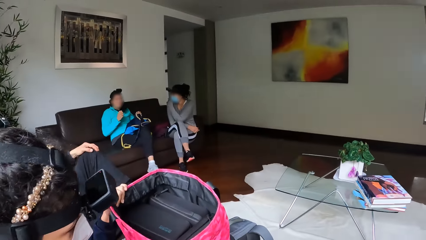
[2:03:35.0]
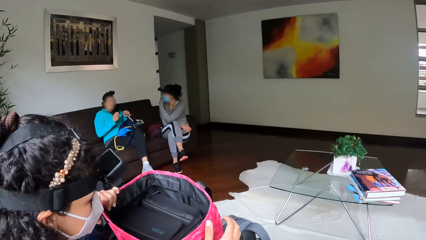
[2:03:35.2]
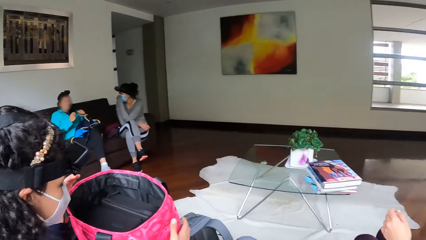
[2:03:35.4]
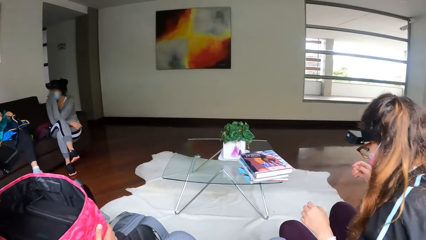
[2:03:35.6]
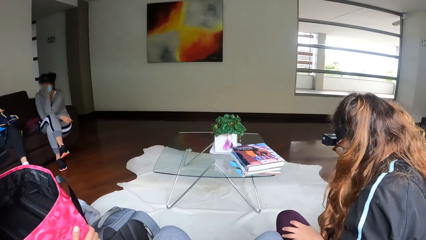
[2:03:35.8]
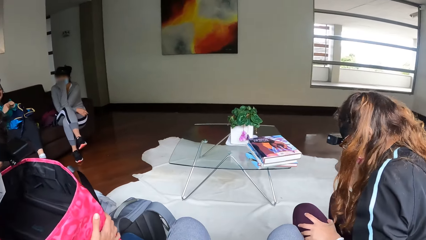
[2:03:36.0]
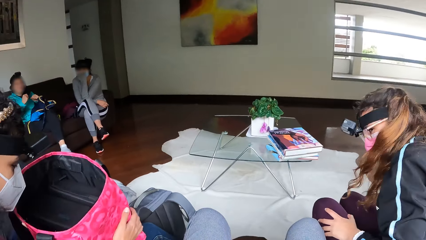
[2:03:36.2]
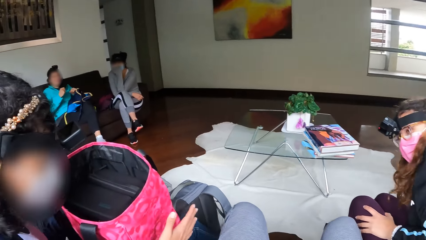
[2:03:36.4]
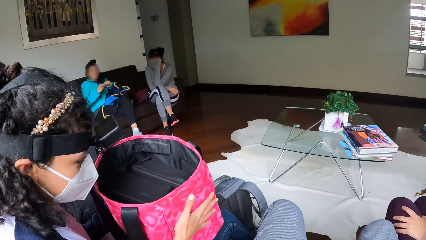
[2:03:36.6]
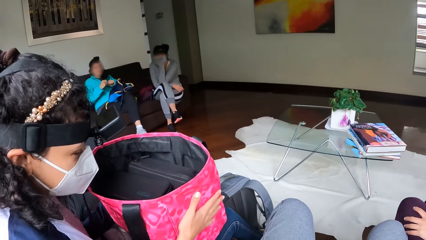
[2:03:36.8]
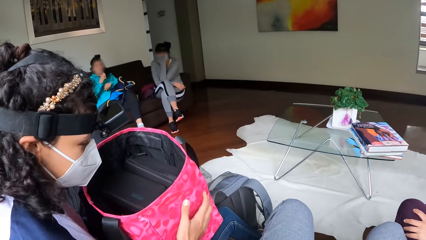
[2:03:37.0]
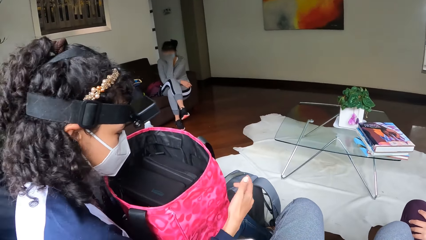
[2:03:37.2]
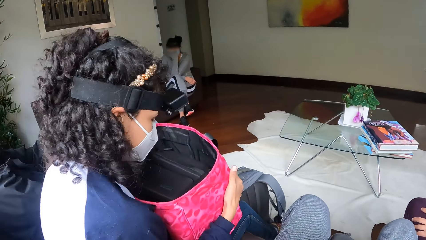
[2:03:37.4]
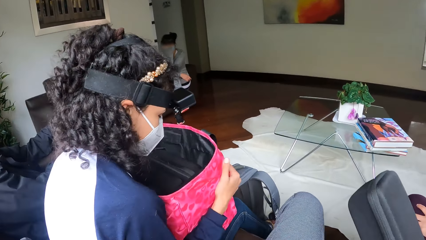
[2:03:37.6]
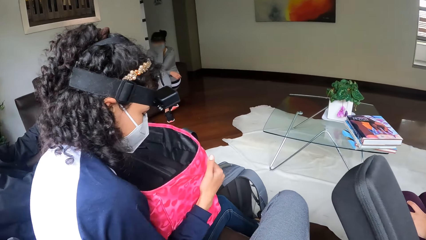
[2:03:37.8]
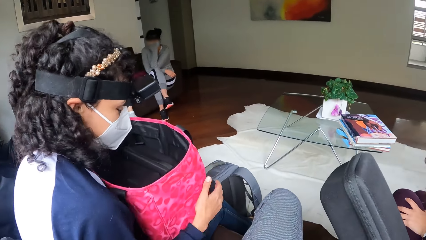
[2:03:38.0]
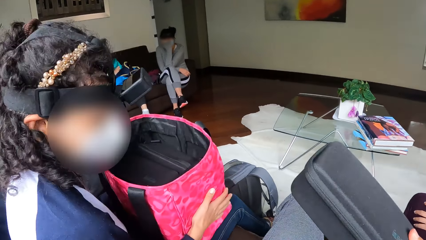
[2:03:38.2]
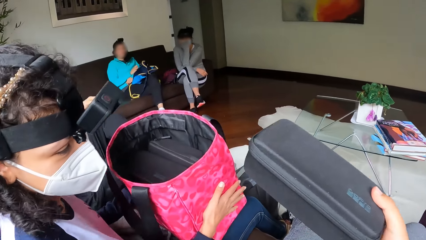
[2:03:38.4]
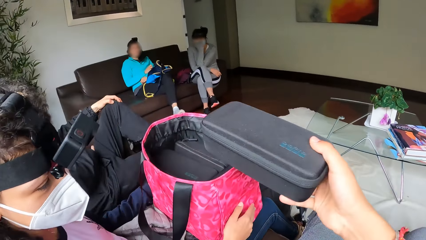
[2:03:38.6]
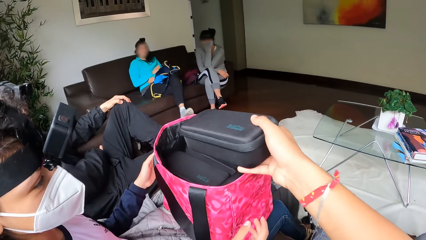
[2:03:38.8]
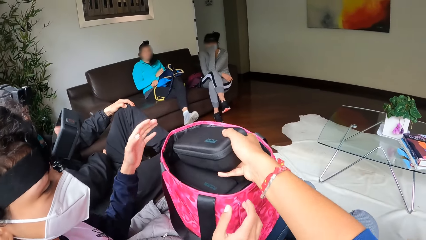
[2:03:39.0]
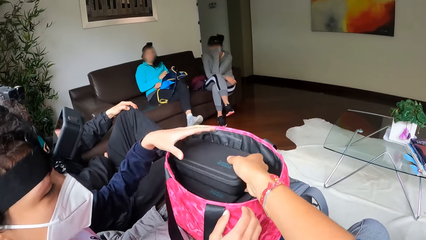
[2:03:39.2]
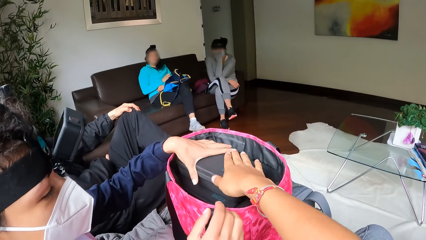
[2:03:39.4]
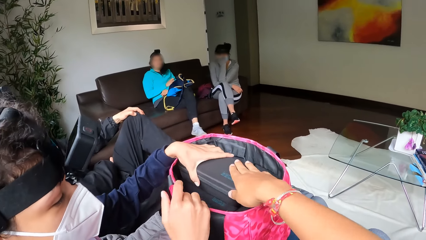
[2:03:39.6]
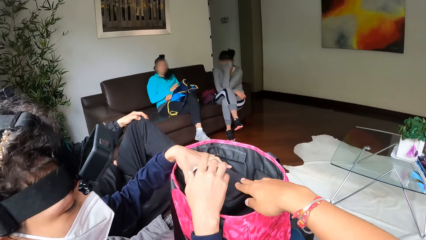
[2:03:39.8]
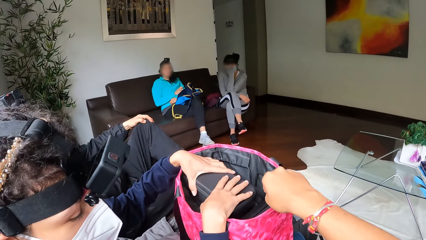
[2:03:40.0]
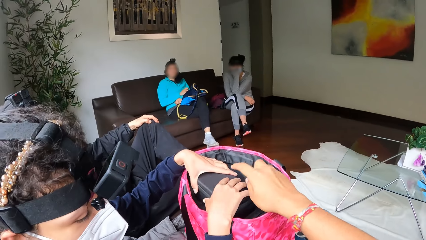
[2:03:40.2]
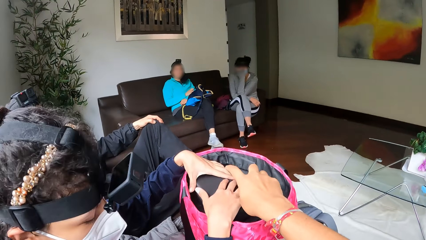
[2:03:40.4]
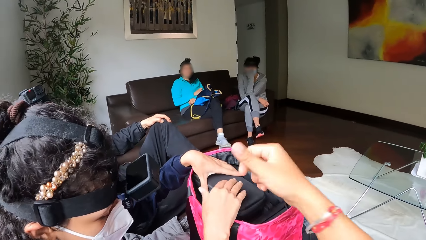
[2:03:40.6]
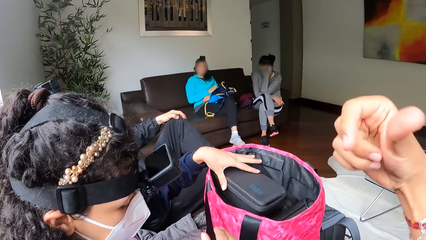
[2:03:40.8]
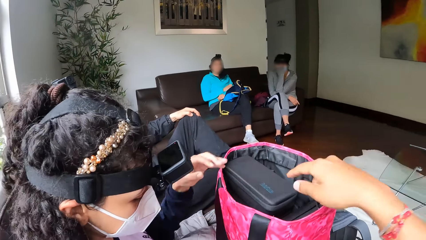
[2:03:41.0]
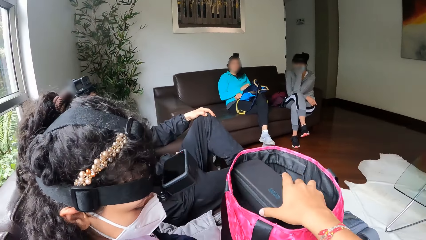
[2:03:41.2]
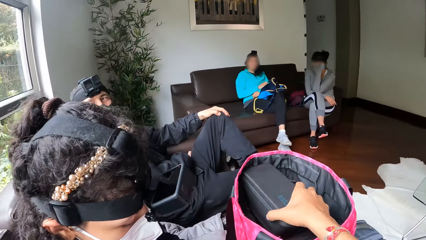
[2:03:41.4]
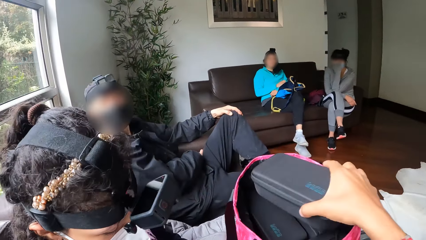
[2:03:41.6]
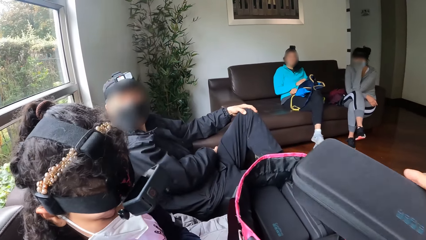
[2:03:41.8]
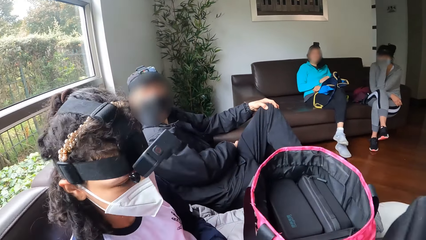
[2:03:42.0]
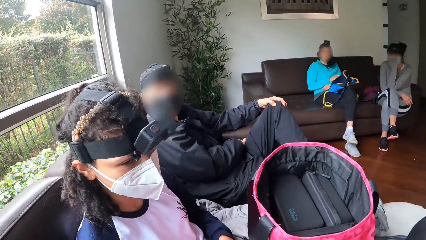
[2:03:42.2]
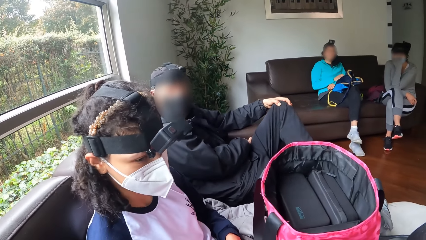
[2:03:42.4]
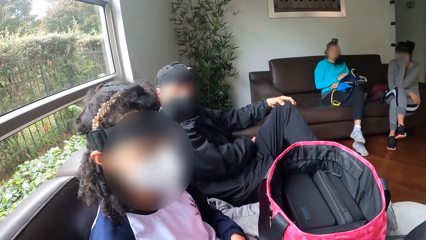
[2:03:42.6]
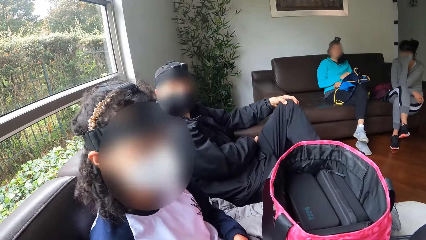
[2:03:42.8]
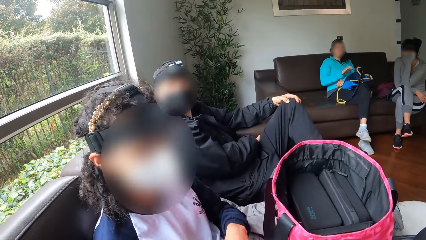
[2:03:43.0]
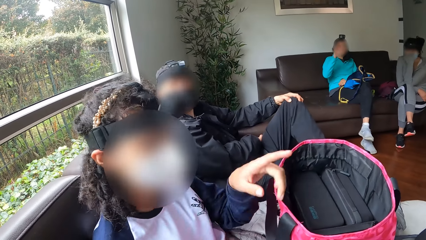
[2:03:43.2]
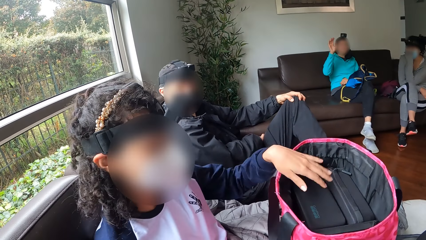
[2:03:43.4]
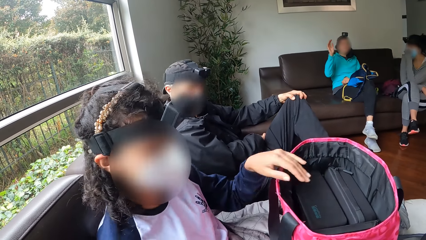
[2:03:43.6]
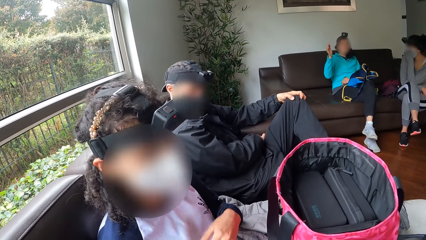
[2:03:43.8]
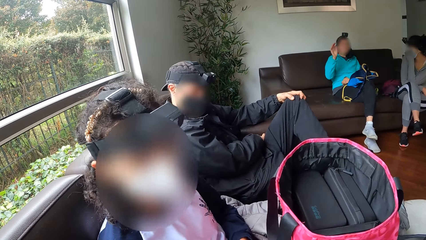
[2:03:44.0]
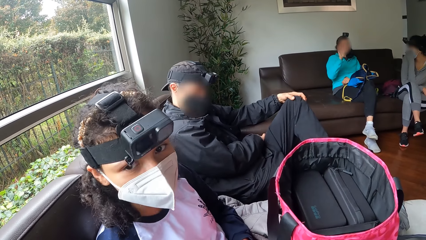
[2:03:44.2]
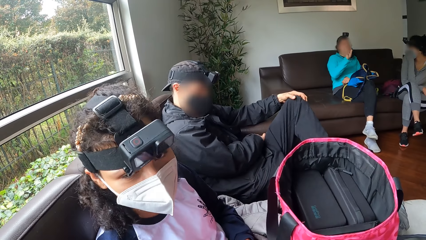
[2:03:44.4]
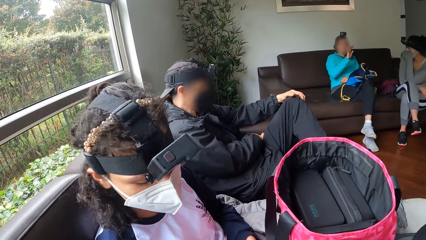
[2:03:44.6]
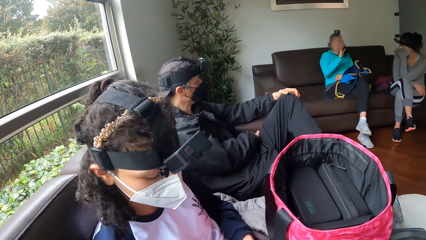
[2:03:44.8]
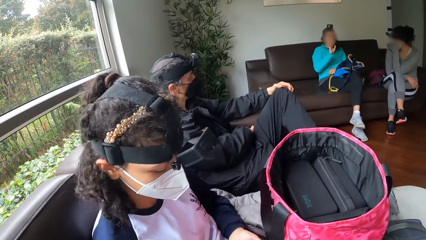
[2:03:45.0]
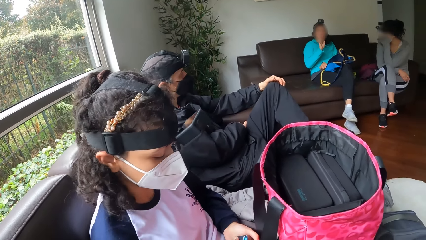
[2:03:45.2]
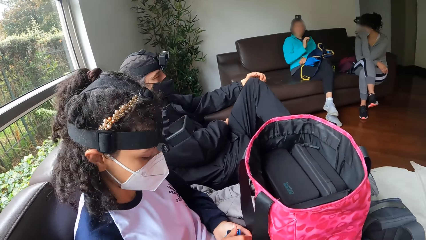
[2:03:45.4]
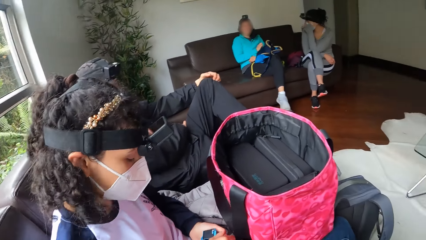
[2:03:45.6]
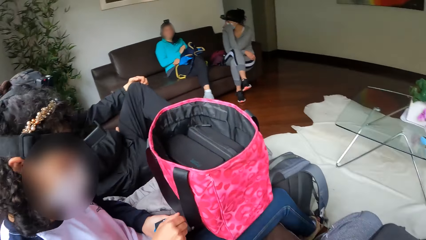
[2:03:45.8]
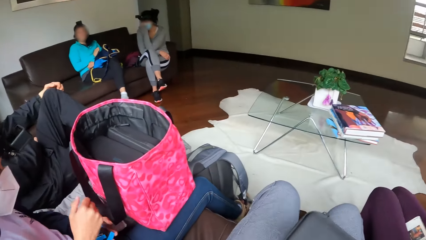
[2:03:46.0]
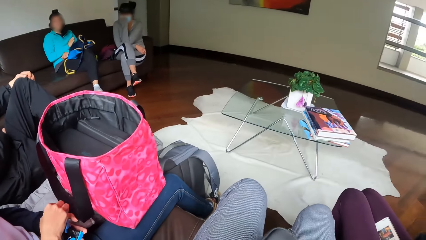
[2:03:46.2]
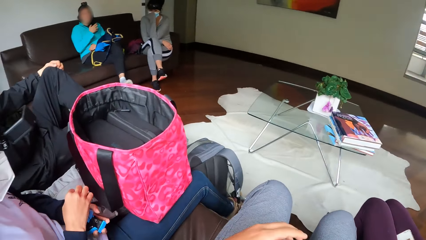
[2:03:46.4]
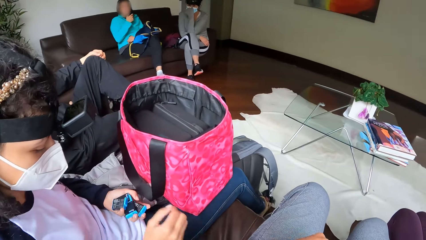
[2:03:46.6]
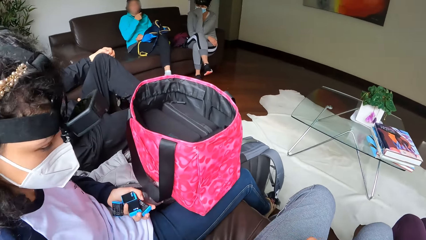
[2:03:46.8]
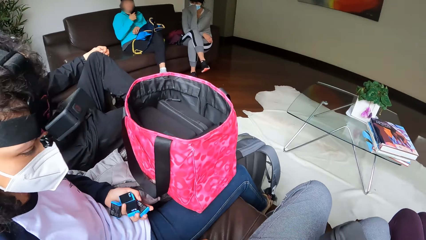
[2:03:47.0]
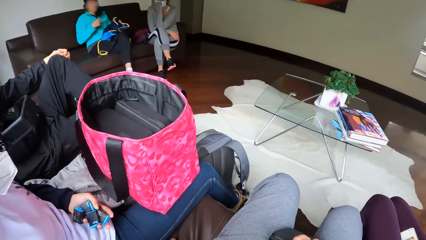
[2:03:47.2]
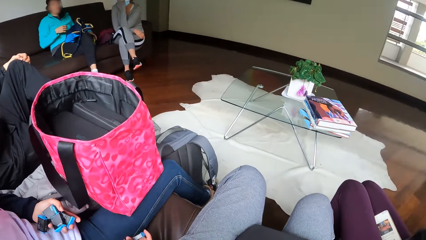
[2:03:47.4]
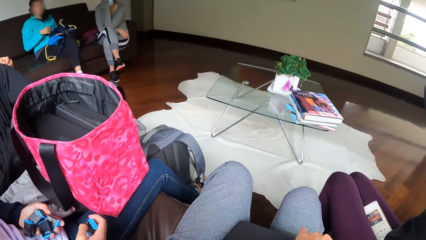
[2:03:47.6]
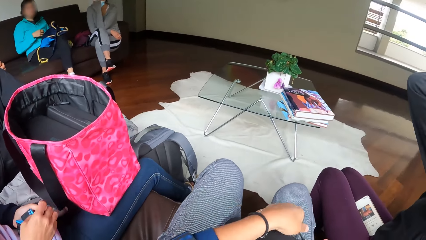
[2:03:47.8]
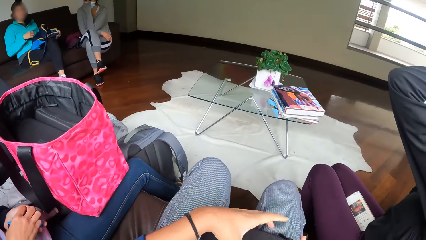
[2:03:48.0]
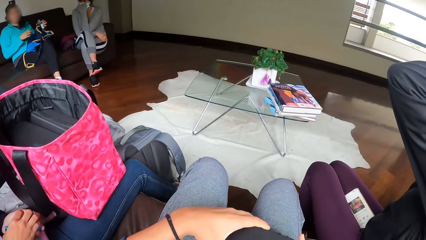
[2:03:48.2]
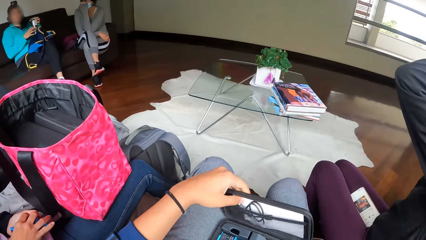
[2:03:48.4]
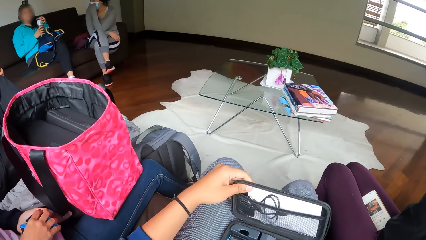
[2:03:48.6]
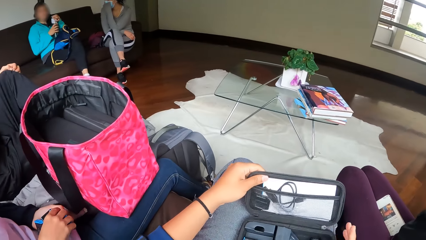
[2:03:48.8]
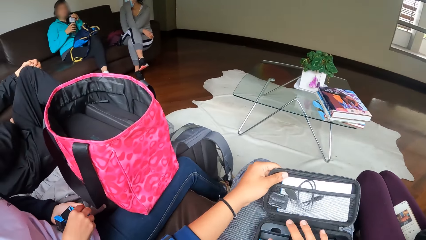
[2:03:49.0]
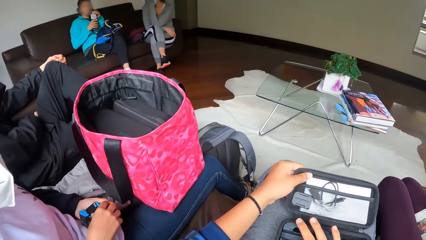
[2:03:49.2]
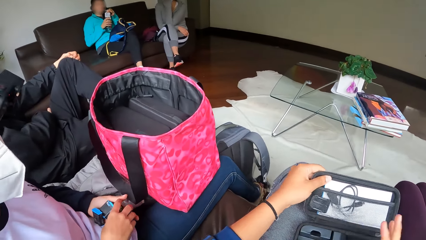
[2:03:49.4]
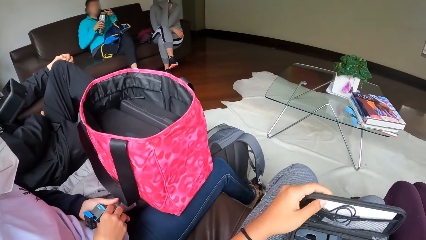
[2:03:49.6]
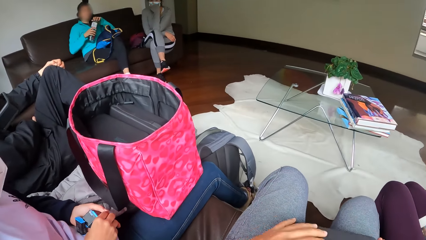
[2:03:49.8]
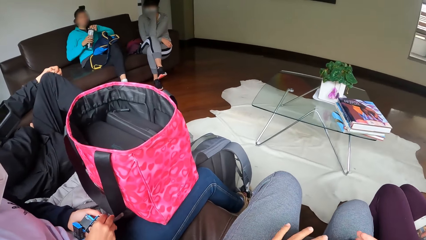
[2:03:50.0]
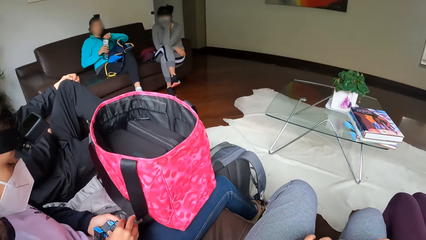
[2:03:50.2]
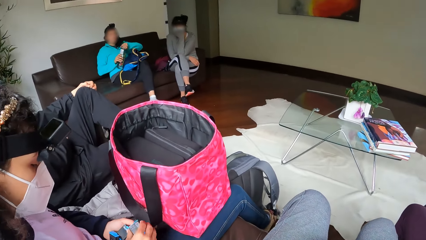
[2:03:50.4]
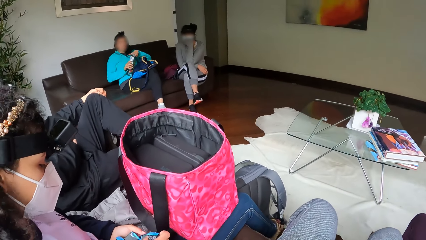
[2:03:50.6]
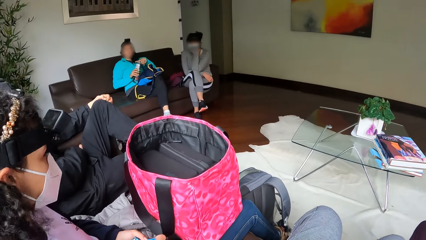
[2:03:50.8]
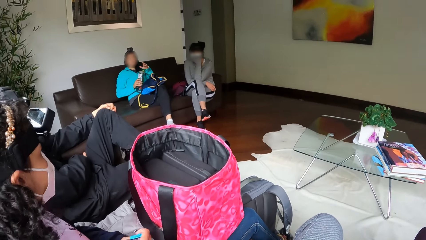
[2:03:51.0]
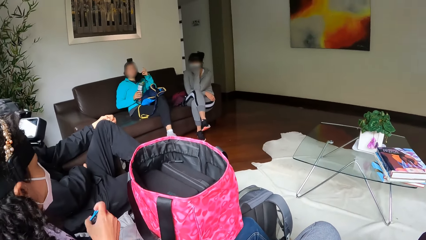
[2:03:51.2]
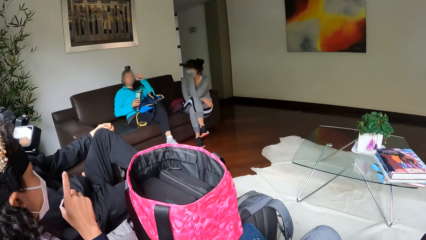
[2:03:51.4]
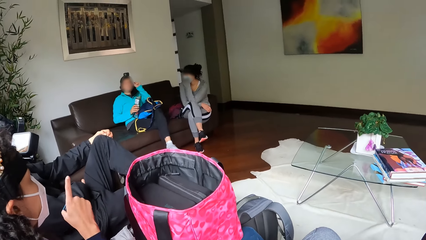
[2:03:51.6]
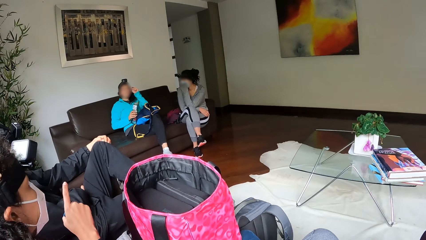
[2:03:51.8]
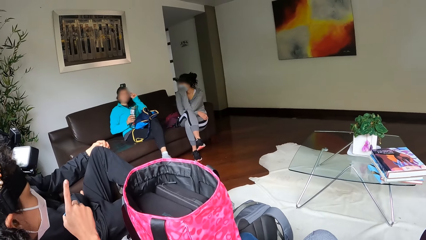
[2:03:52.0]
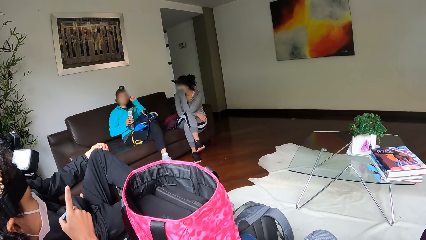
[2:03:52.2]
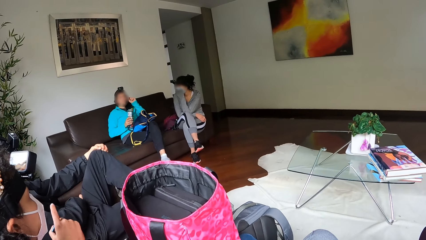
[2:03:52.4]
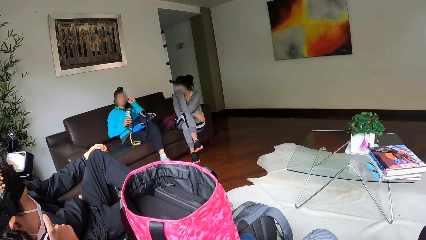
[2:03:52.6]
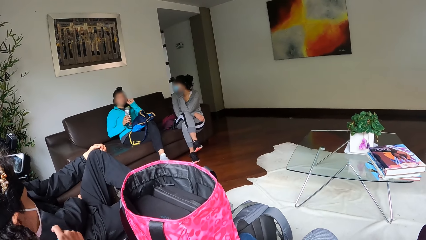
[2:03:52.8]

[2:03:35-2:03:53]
The camera wearer picks the pouch with the right hand. He inserts the pack into the bag with his right hand. The lady holds the pack with her left hand. The camera wearer picks the pack from the bag with the right hand. He interacts with the lady. The lady picks the battery with the right hand. Another woman picks a bottle with her left hand. The camera wearer holds the batteries with both hands. He opens the pack with his left hand and closes the pack with his left hand. He interacts with the lady.
